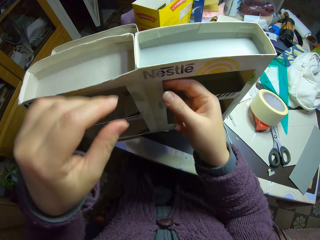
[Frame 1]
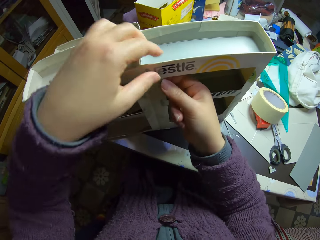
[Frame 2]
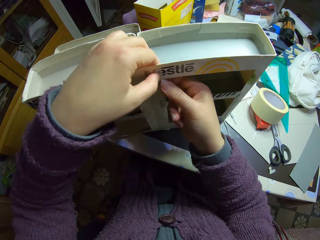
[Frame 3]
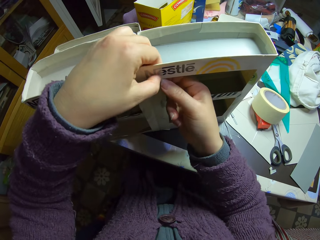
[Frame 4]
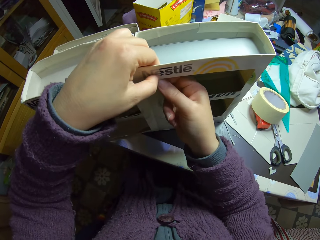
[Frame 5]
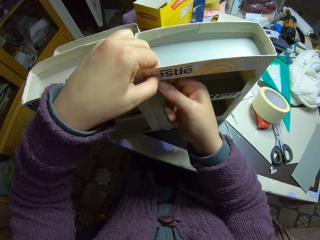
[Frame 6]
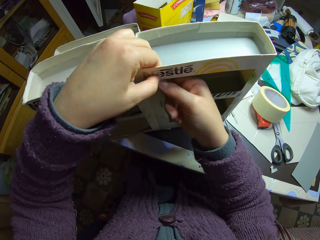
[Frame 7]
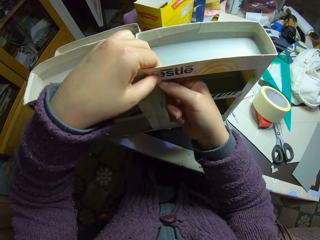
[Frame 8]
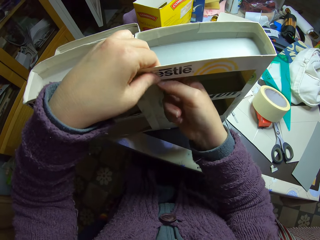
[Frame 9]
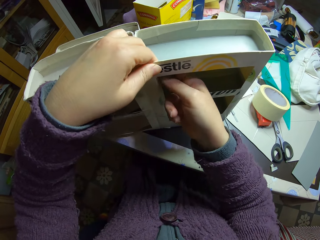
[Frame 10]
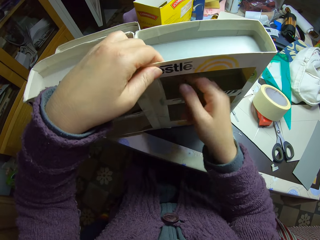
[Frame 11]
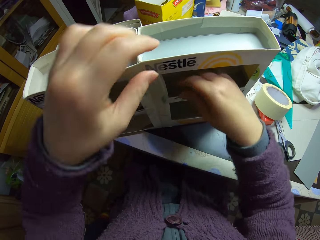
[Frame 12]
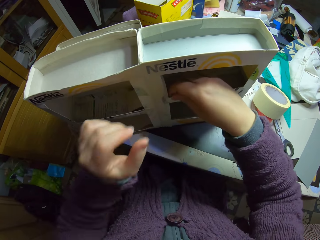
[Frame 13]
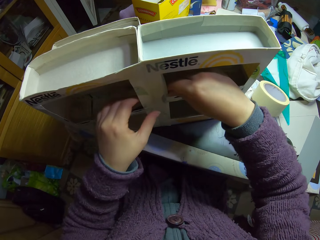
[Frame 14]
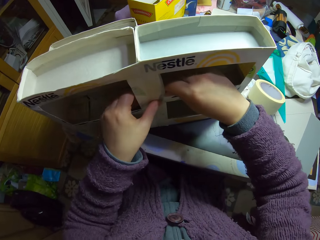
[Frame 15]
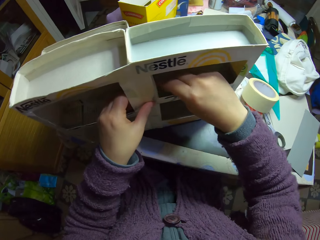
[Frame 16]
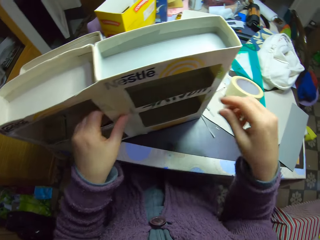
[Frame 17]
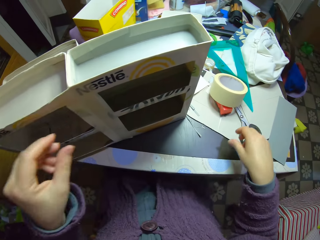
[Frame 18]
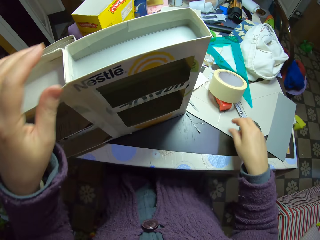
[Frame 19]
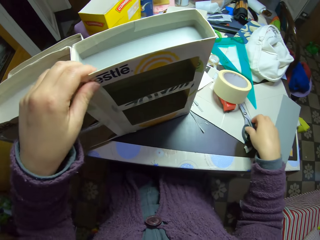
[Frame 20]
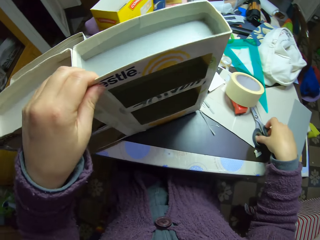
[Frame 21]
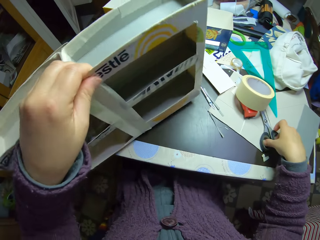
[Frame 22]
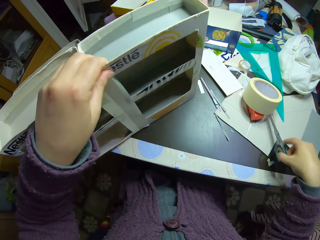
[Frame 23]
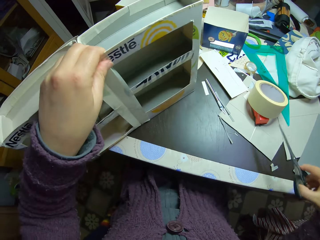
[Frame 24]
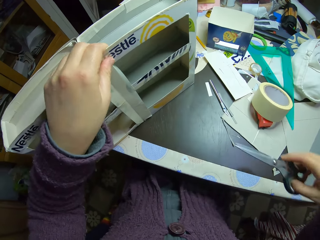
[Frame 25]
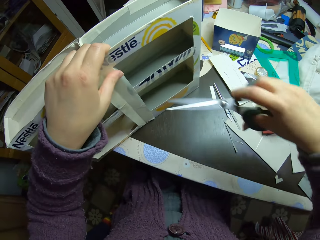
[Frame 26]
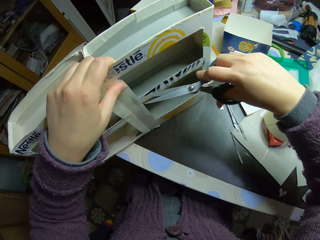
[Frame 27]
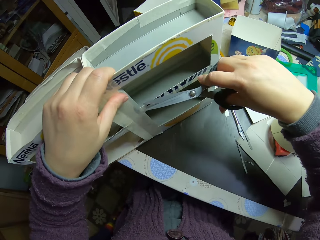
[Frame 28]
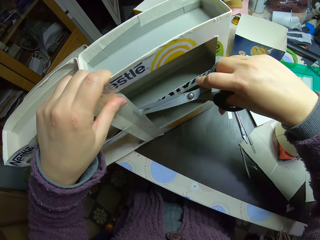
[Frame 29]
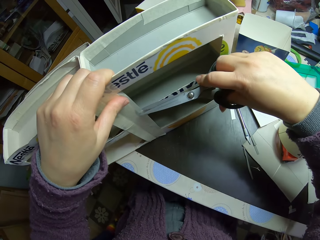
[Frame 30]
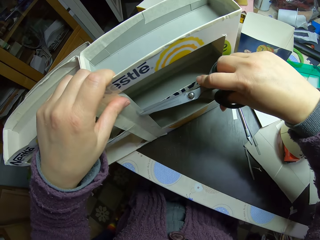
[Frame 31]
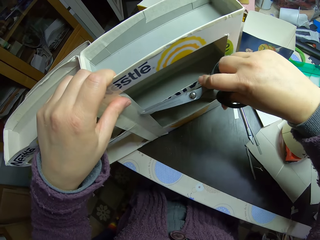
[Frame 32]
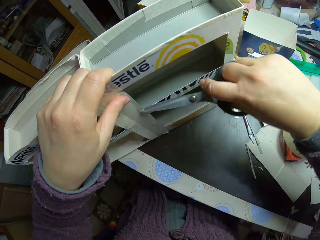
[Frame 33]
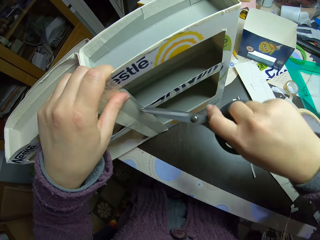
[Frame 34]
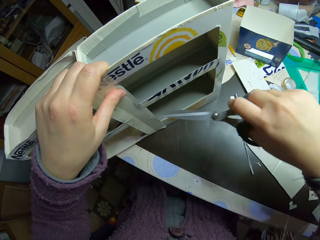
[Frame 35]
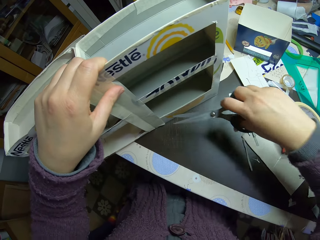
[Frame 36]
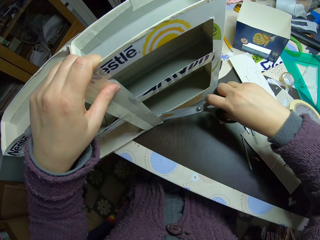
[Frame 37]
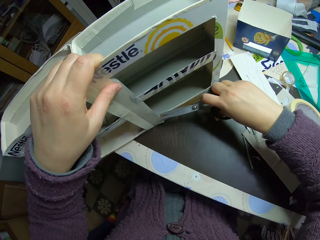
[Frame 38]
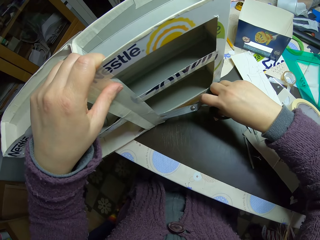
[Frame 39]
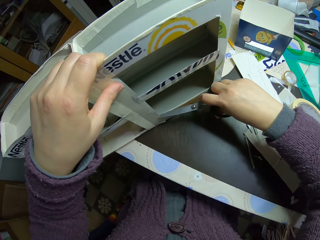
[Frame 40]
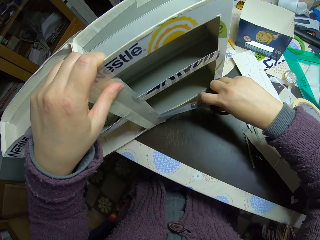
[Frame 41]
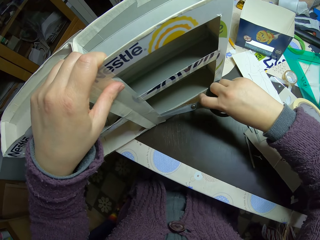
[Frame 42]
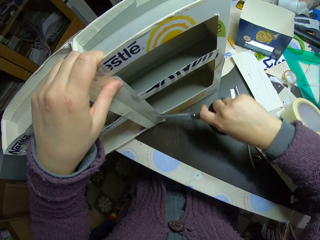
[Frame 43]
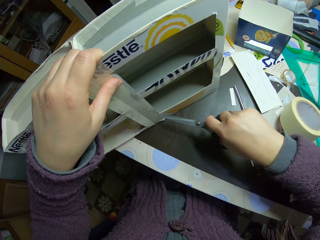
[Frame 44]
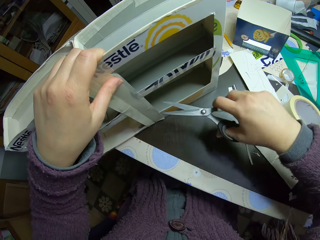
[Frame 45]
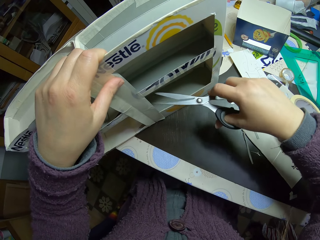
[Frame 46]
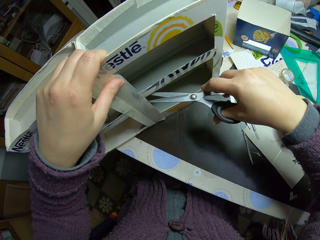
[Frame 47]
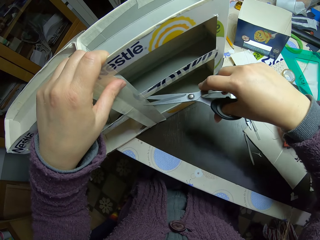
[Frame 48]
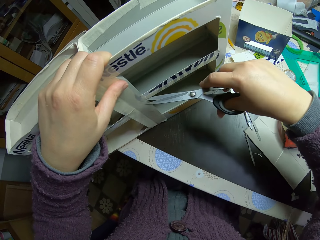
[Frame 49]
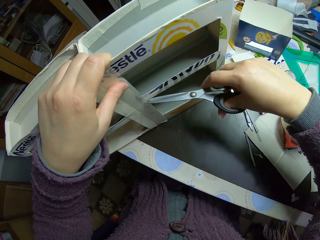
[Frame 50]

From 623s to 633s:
The camera wearer holds the carton toy car rack. They tear the sellotape. They move hands. They touch the carton toy car rack. They pick up the scissors from the table. They move the carton toy car rack. They notch the paper tape on the paper model with the scissors.

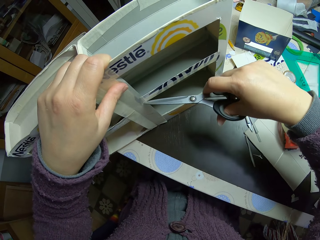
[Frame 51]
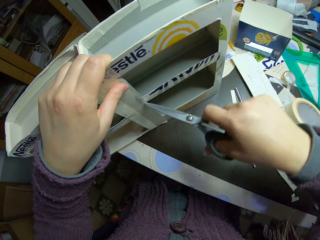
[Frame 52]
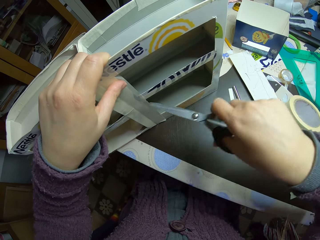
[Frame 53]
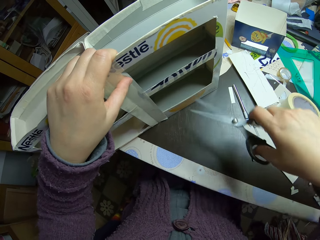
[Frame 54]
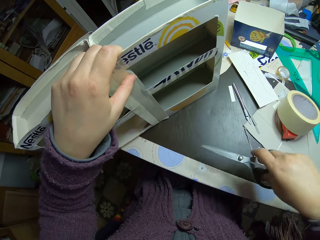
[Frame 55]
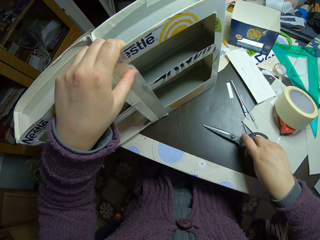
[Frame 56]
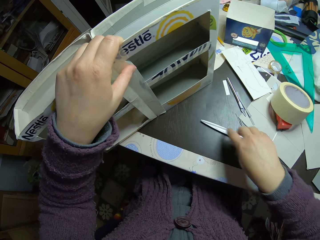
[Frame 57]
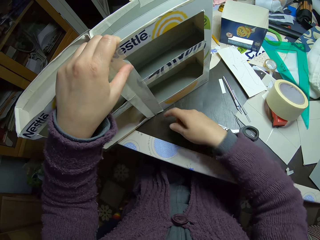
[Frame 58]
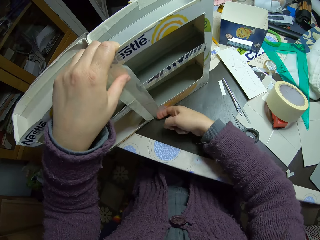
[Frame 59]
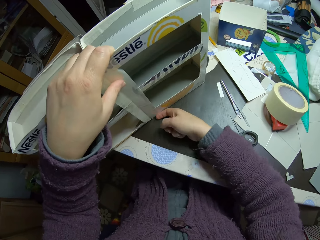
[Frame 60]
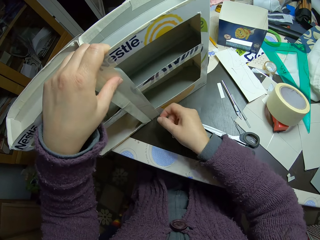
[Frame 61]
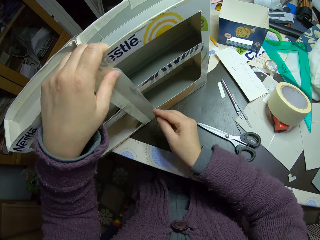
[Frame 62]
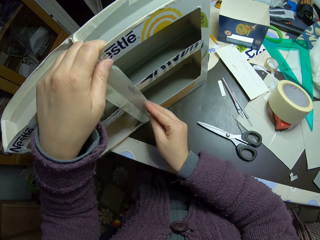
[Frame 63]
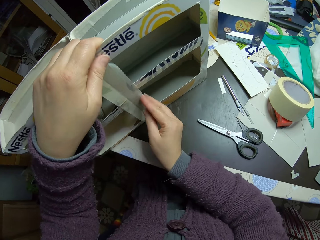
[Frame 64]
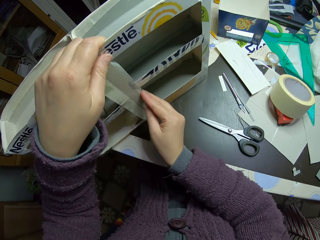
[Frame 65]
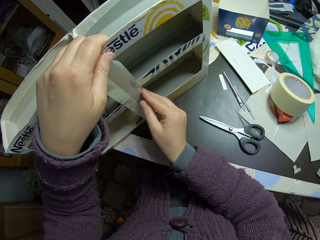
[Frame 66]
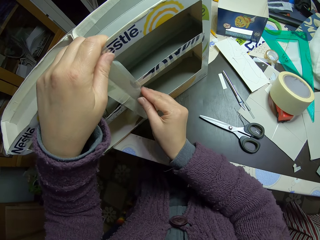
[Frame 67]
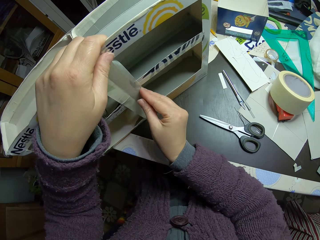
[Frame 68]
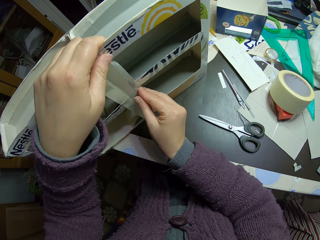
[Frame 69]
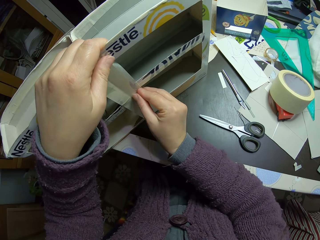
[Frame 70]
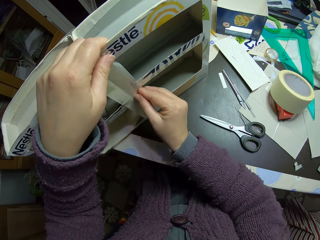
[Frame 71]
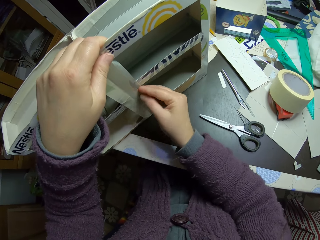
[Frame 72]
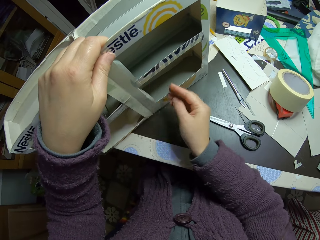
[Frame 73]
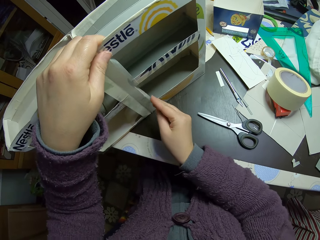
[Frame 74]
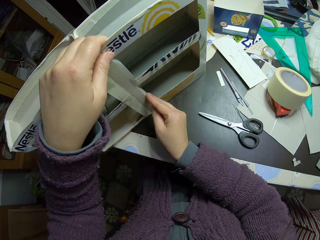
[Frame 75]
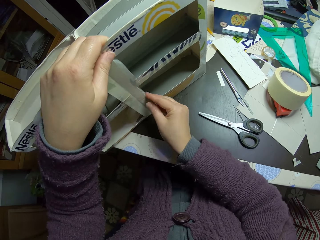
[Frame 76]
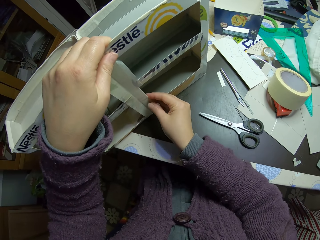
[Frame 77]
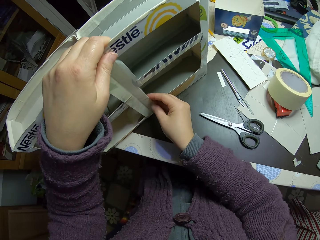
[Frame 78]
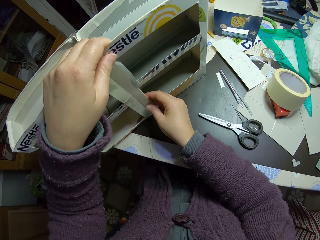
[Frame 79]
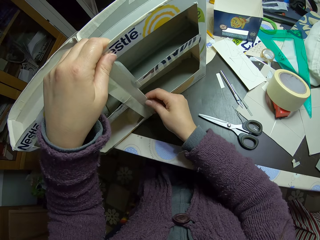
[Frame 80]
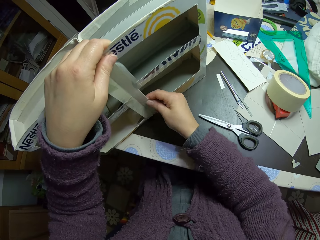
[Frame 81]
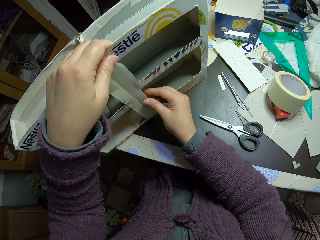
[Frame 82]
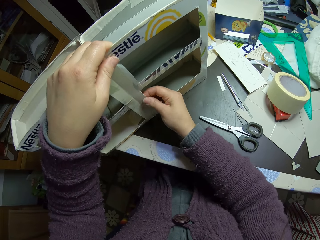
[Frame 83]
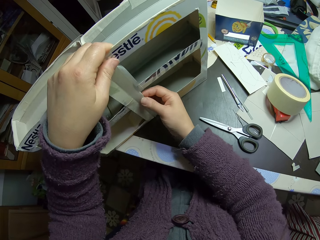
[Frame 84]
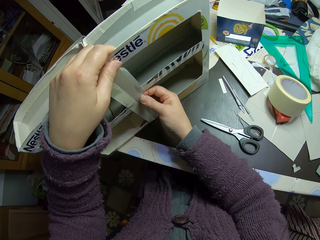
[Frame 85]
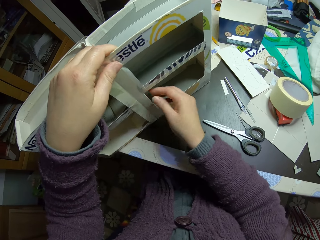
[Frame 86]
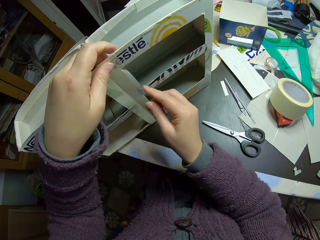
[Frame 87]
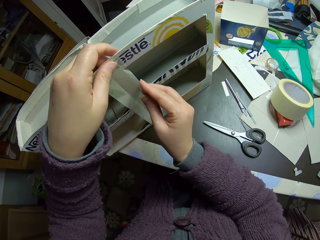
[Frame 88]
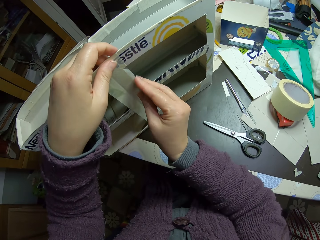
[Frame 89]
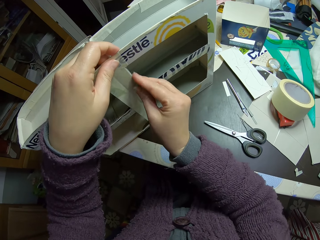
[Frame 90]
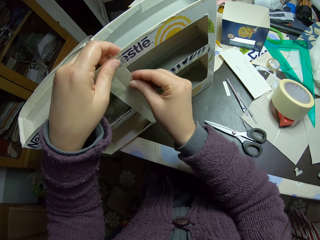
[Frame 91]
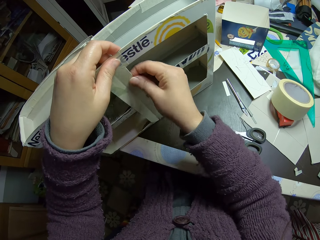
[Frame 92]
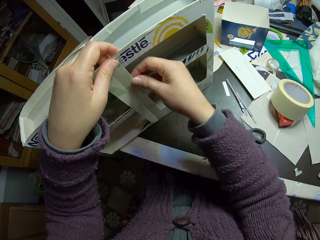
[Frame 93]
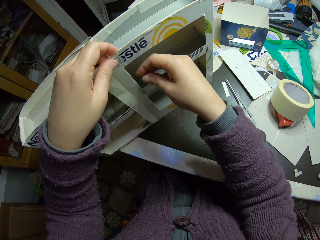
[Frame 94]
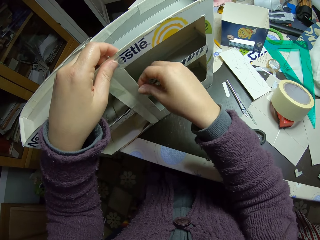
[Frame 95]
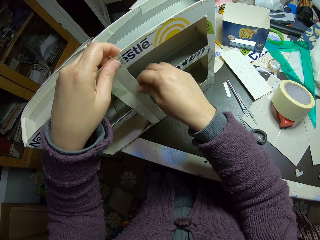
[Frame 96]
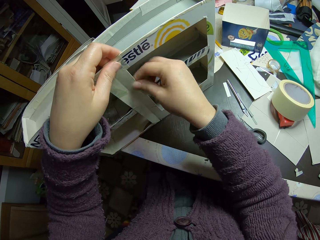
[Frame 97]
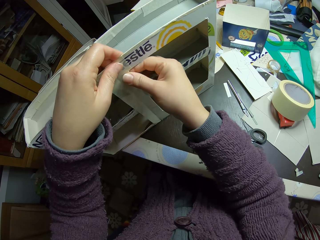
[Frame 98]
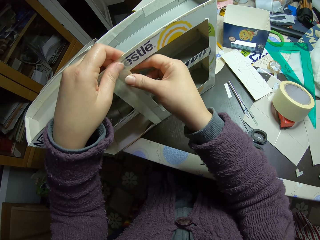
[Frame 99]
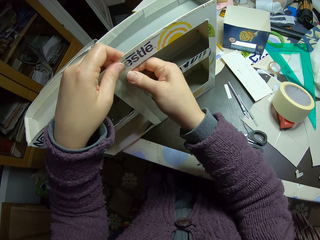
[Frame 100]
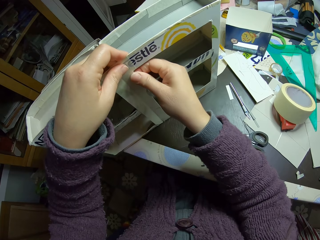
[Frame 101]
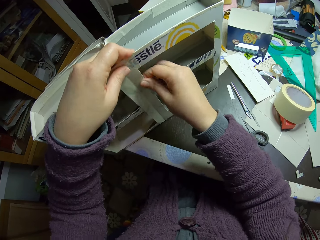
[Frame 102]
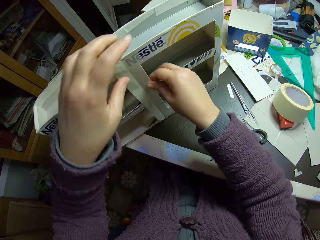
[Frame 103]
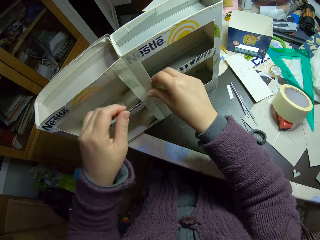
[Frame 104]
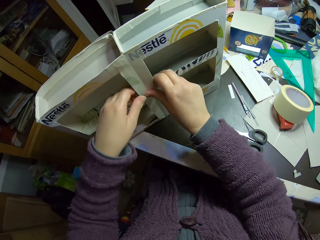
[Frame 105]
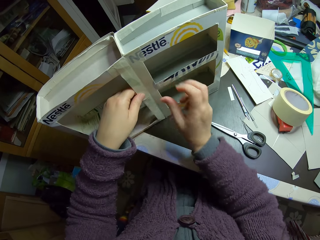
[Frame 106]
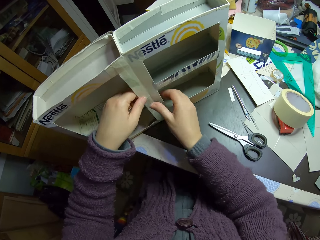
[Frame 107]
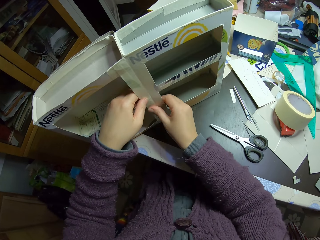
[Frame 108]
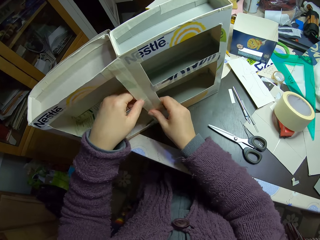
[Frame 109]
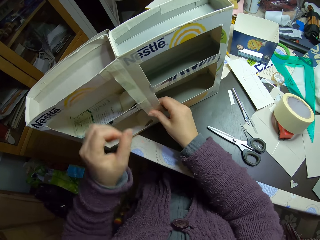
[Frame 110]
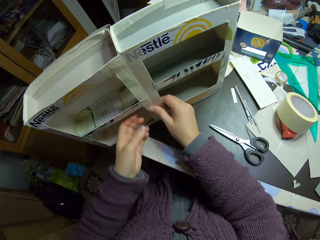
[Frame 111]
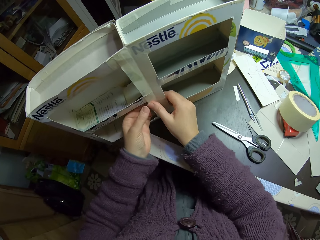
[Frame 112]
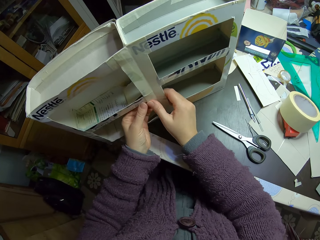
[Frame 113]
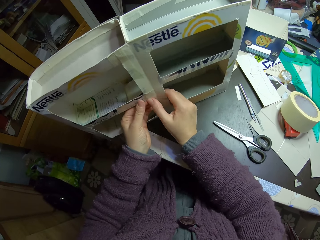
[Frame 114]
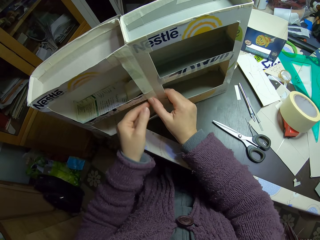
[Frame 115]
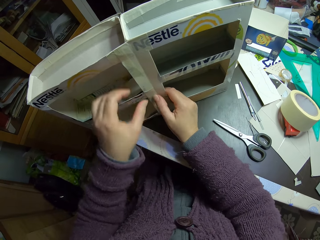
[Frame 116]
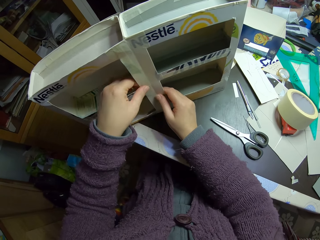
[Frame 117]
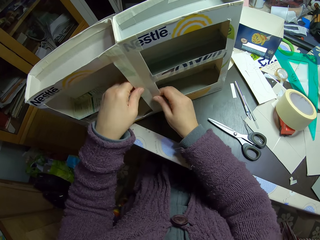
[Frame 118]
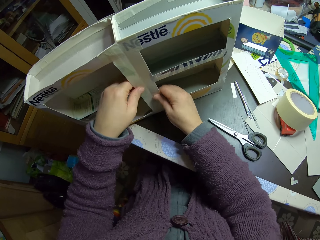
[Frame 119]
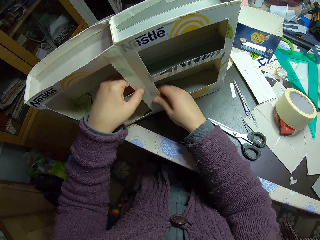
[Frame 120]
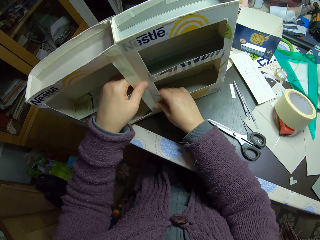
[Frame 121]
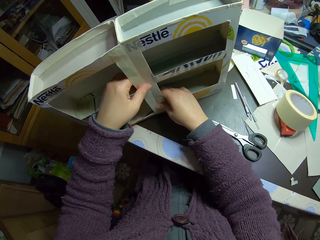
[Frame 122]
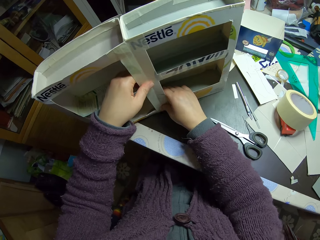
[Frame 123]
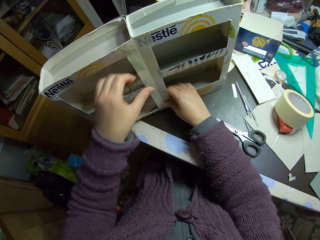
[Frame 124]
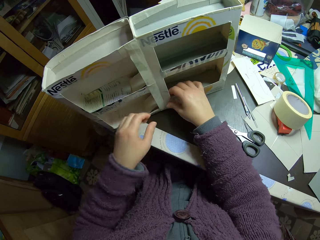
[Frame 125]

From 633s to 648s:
The camera wearer drops the scissors on the table. They stick the sellotape in the carton toy car rack. They fold the sellotape. They press the sellotape.
